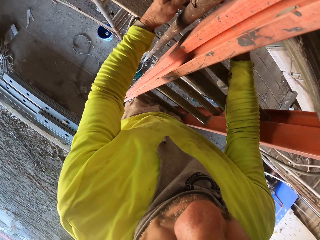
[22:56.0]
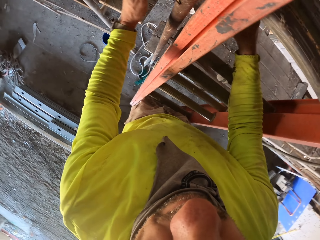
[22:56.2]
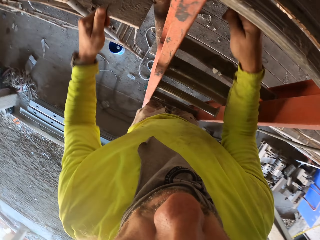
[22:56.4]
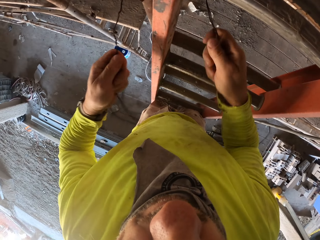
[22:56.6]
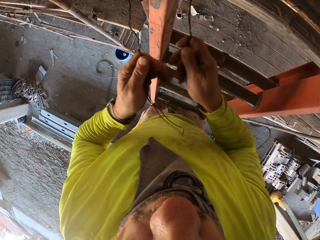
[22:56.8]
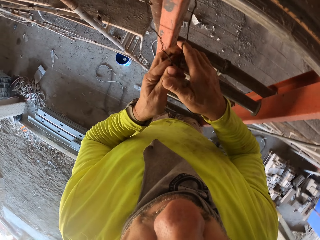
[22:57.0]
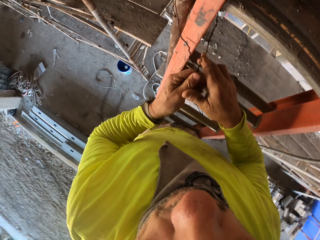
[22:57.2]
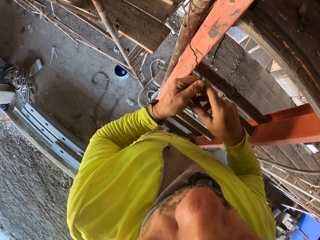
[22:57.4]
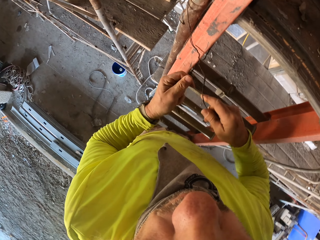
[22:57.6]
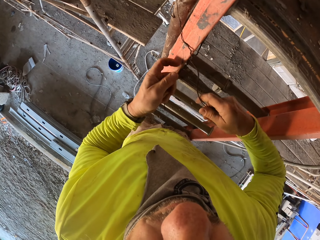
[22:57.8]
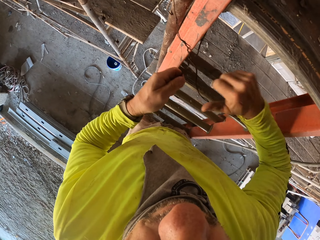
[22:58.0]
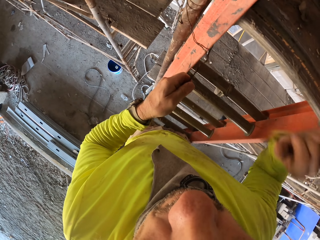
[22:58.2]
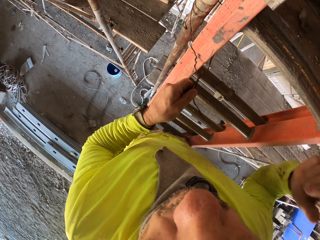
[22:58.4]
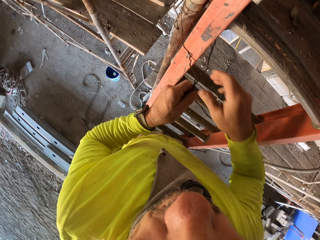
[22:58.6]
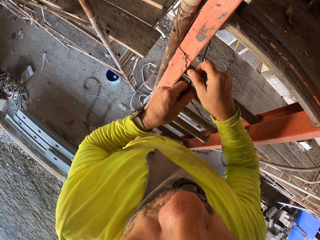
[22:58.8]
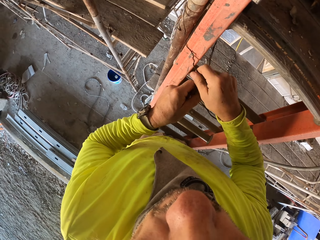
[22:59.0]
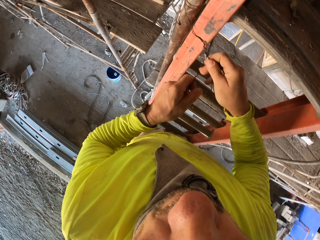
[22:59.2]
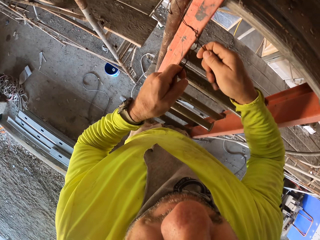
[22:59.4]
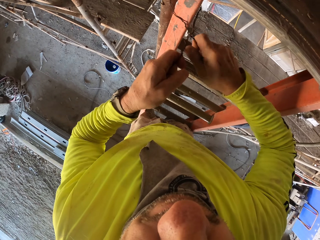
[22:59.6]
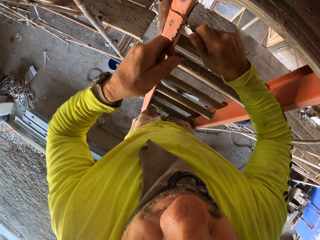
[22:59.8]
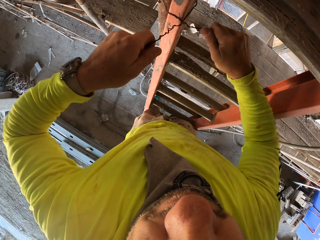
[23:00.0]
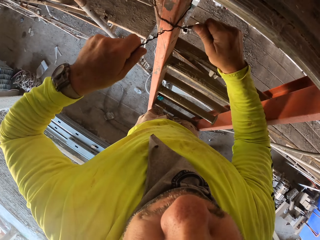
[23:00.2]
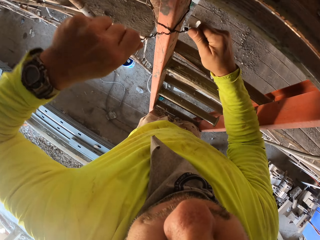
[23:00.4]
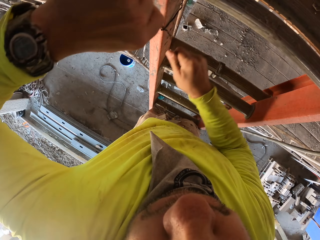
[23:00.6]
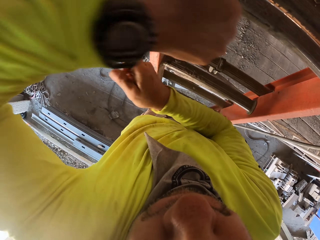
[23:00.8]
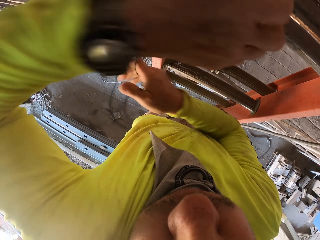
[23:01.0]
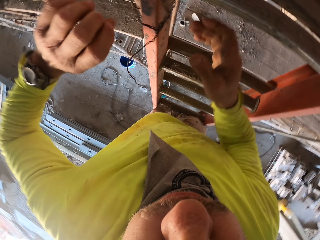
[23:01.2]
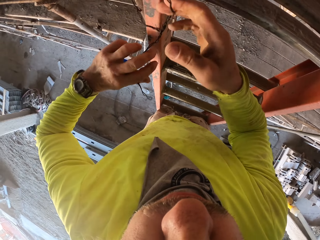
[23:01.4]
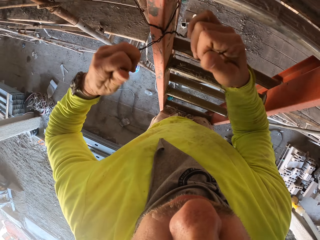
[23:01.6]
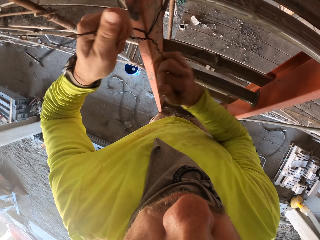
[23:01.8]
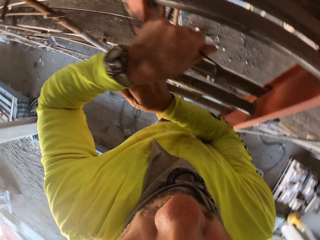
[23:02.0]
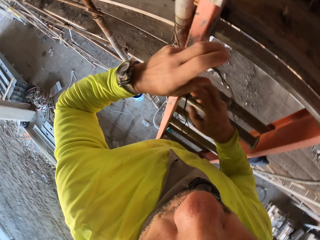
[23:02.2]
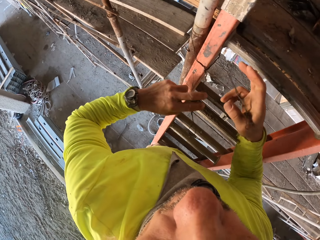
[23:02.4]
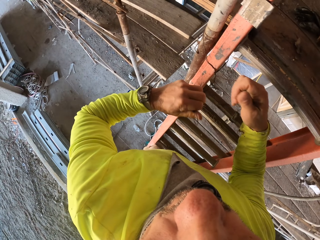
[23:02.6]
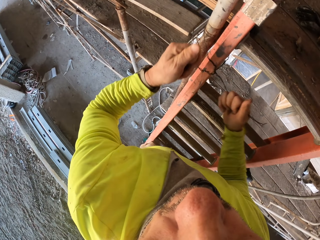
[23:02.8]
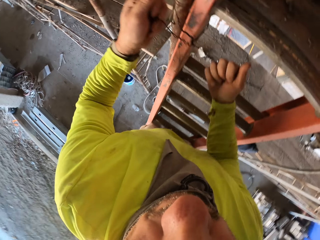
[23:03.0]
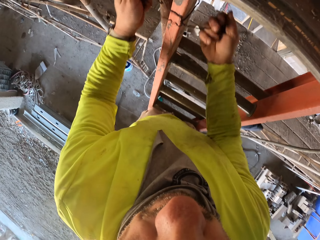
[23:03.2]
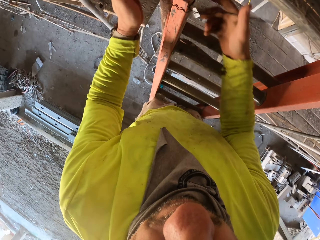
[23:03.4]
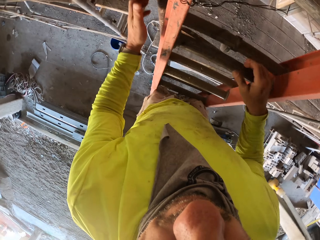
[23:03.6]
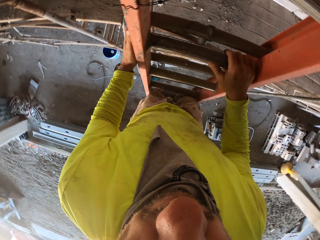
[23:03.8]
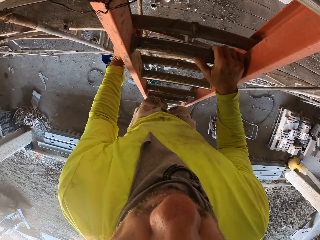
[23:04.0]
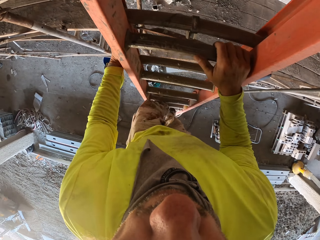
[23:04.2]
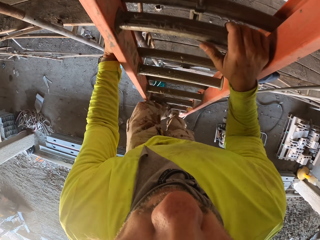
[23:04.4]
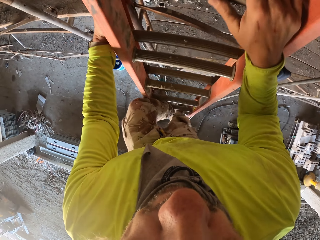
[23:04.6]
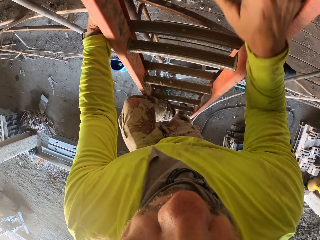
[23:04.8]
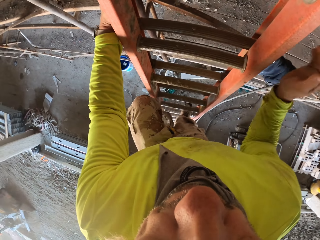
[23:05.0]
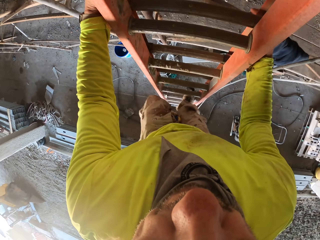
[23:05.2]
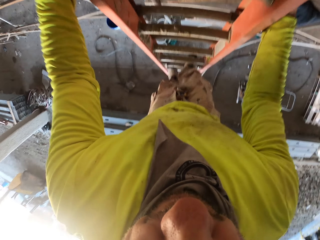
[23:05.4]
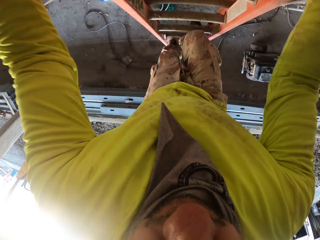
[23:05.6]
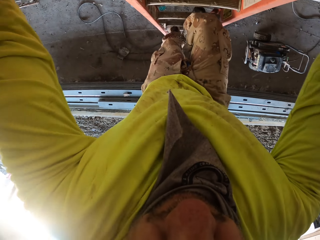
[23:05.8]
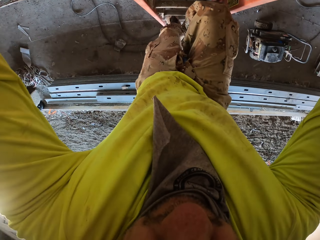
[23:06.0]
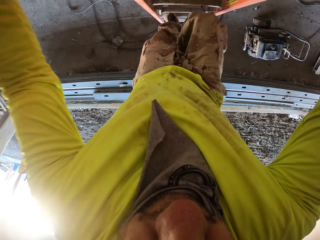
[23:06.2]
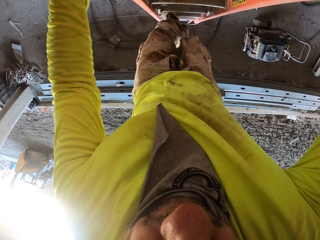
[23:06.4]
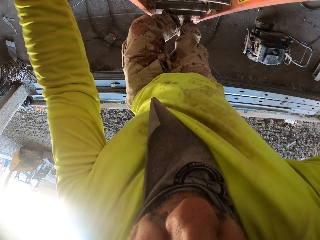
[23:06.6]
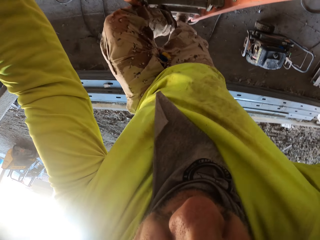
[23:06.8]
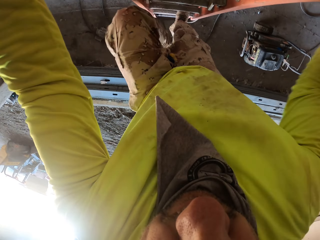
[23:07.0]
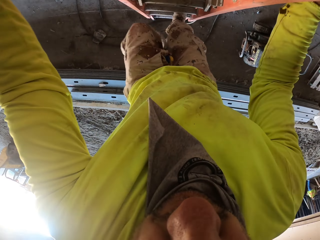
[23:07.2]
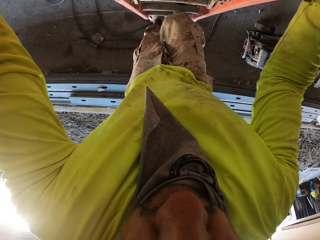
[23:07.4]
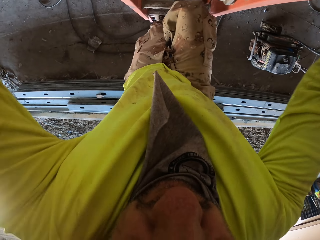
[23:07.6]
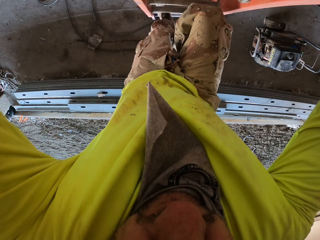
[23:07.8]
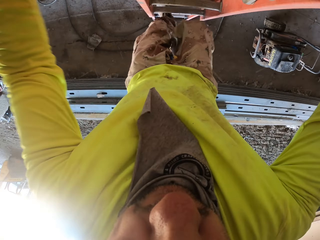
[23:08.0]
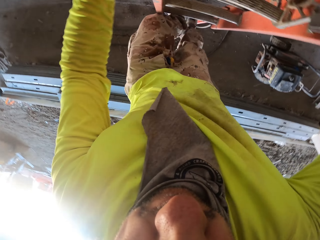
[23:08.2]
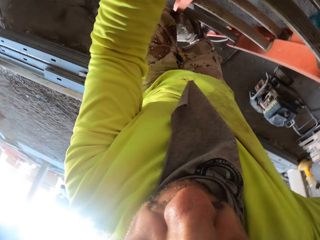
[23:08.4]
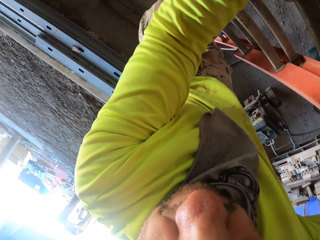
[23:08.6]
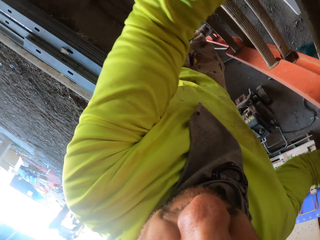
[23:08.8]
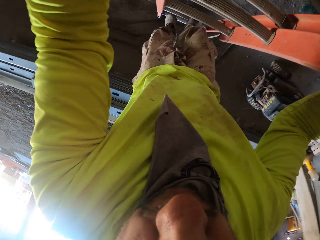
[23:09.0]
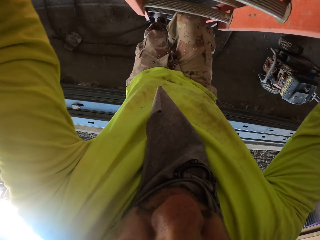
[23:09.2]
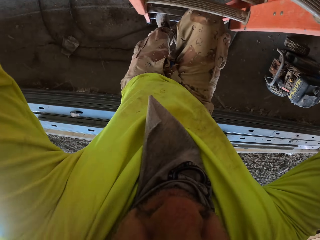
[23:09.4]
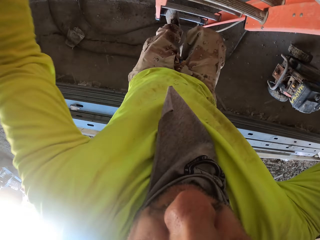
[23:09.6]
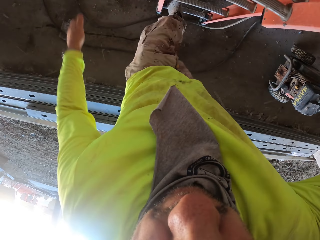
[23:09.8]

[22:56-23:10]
The camera wearer ties the wire on the ladder. They climb down the ladder.

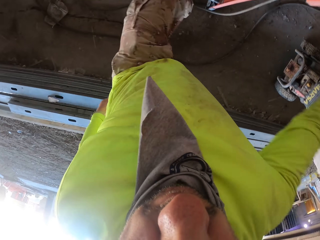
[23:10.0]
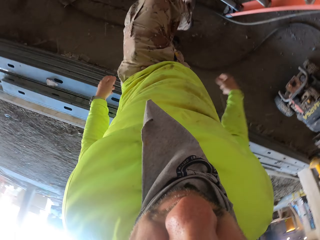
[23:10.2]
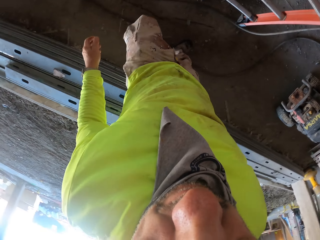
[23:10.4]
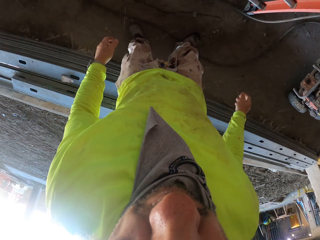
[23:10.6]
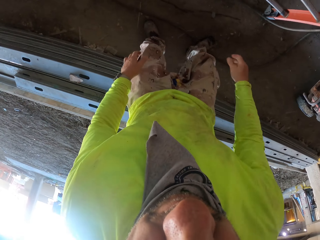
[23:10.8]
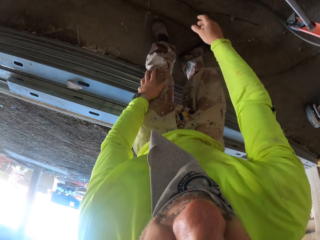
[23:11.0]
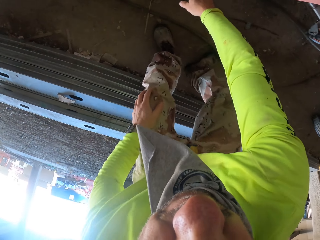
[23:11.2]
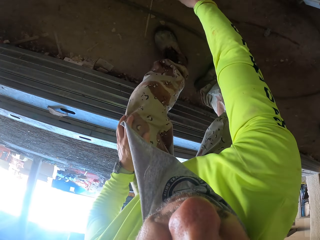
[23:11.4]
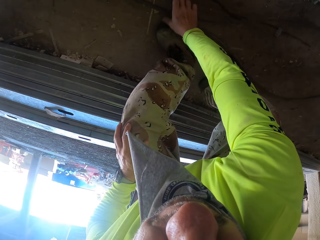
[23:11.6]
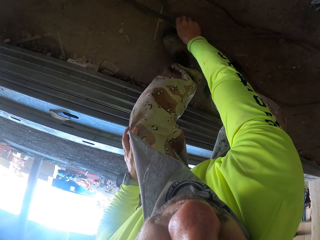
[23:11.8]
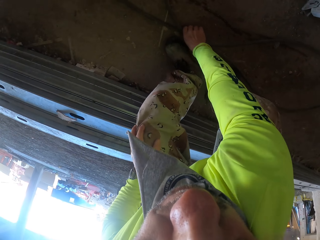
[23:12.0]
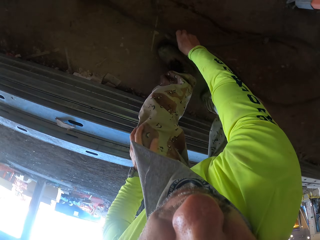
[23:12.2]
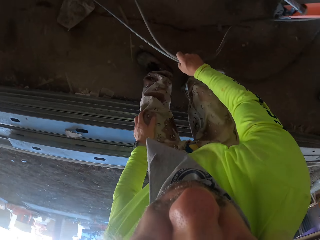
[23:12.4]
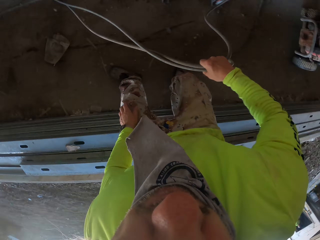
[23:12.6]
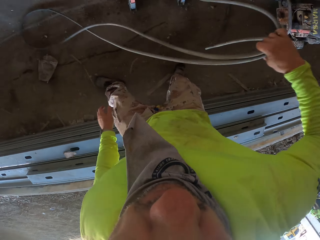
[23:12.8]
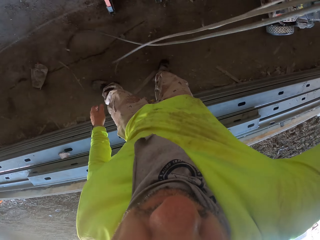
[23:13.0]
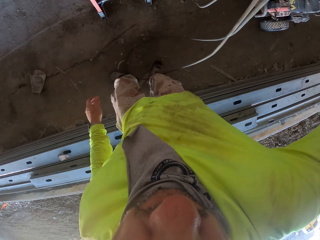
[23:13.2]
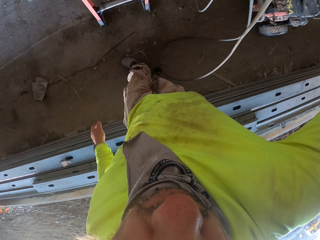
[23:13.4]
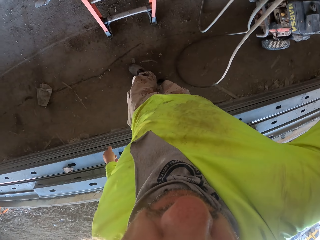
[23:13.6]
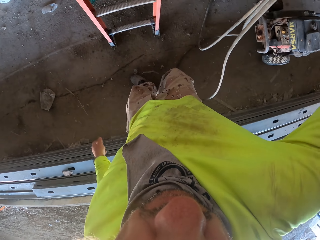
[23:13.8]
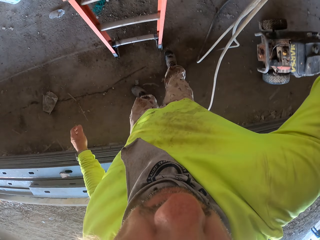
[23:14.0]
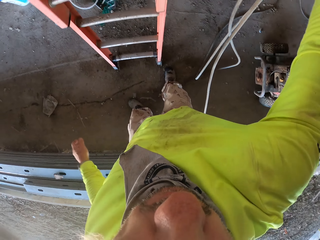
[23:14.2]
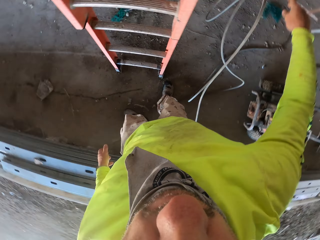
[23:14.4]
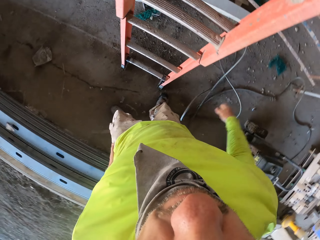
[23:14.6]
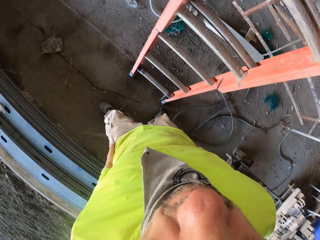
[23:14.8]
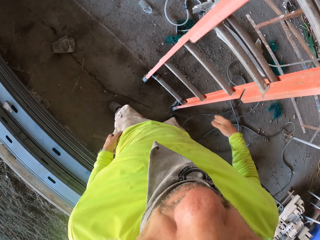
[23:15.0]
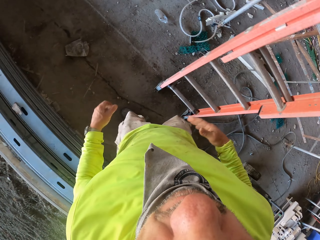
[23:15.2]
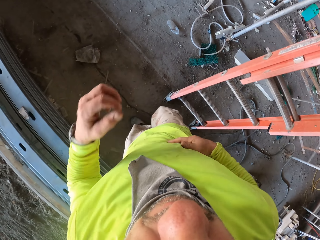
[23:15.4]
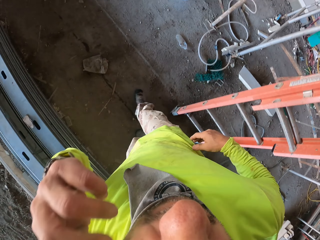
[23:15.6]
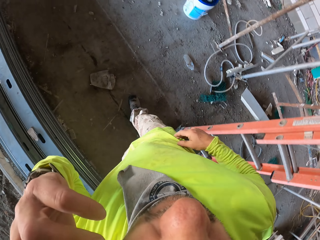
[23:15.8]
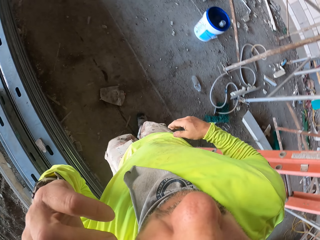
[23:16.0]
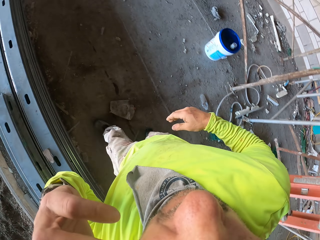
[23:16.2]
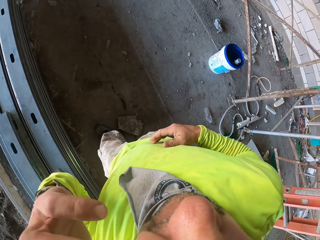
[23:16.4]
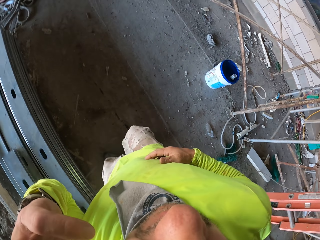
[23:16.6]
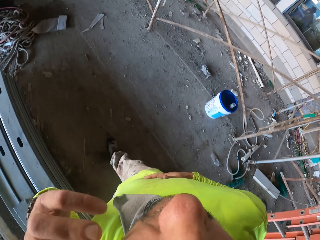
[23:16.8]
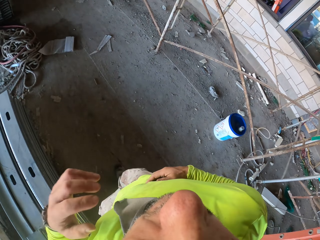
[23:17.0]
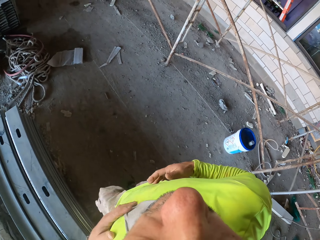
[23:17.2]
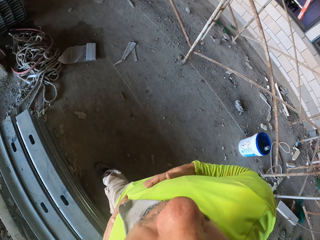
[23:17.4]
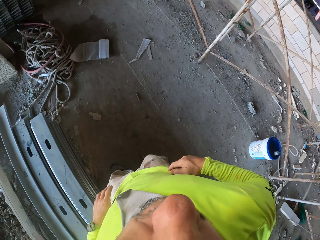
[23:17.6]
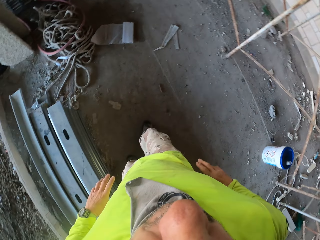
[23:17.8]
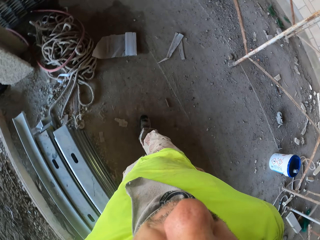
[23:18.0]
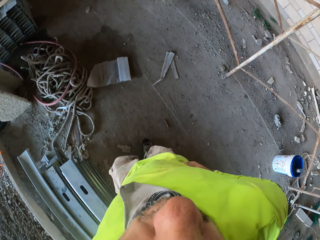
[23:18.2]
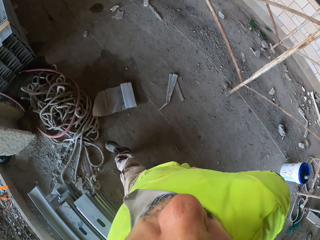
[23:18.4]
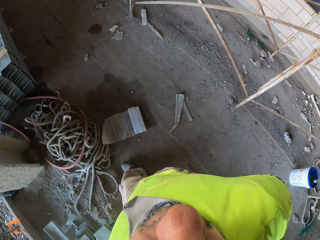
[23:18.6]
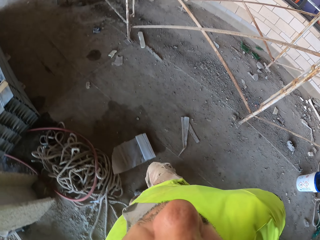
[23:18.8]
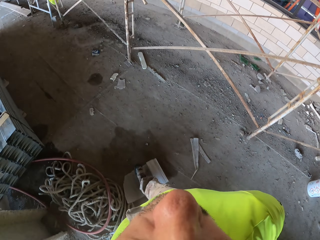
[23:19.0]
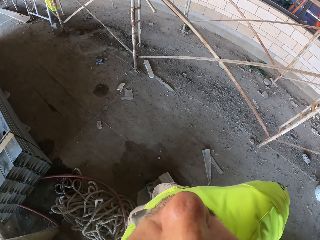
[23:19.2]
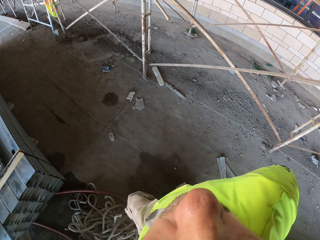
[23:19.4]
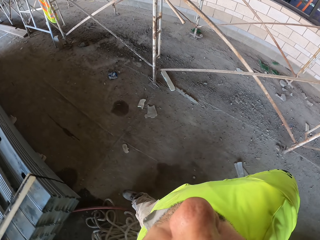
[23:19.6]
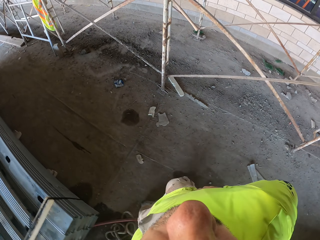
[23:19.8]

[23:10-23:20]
The camera wearer lifts the cable.
